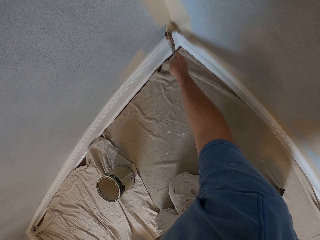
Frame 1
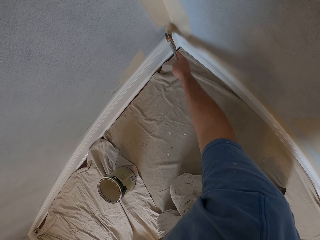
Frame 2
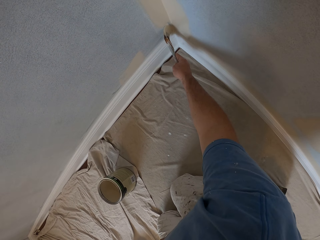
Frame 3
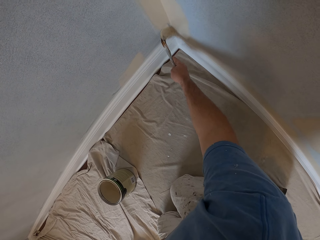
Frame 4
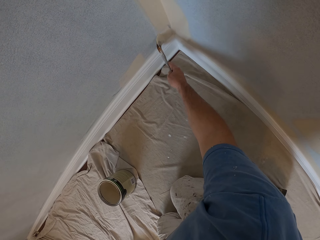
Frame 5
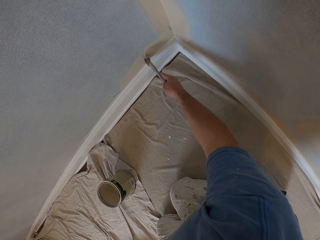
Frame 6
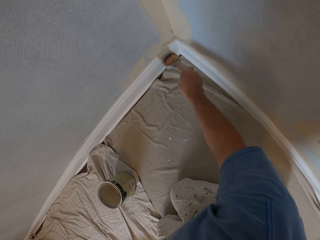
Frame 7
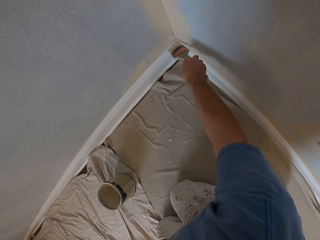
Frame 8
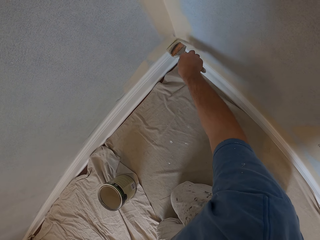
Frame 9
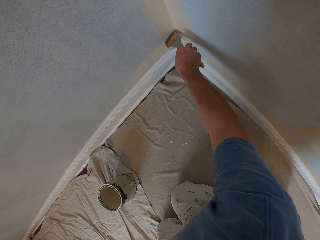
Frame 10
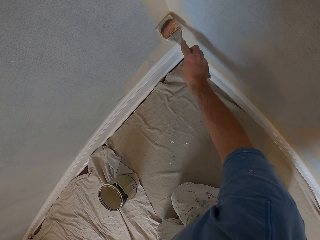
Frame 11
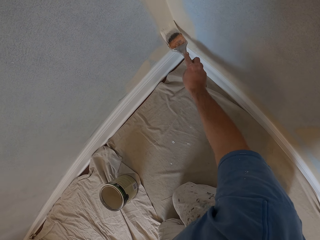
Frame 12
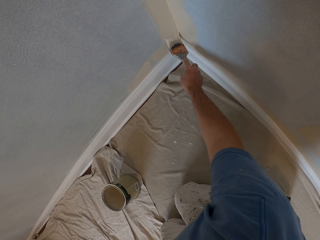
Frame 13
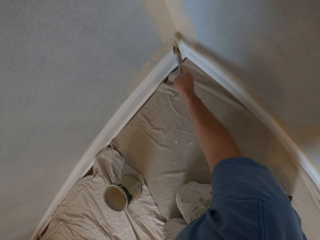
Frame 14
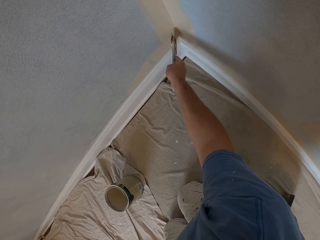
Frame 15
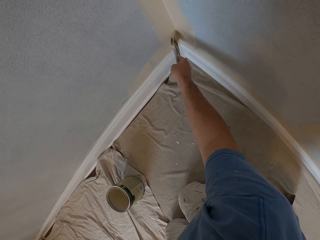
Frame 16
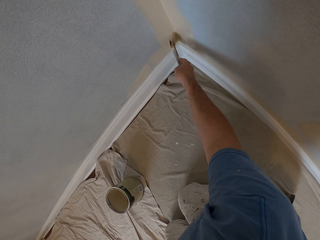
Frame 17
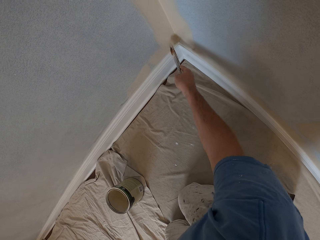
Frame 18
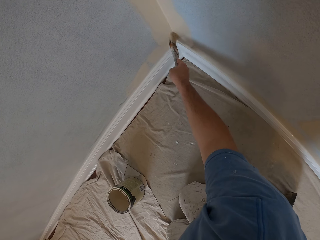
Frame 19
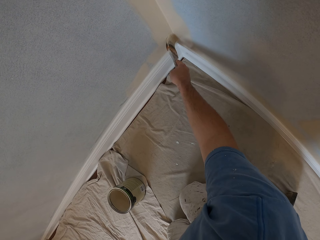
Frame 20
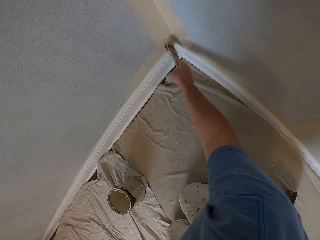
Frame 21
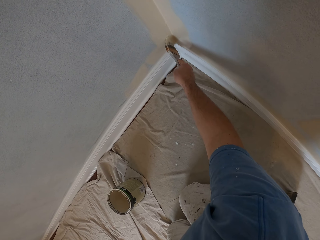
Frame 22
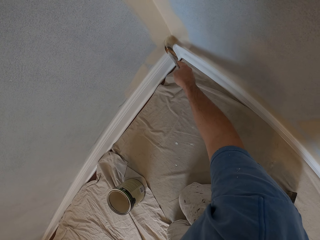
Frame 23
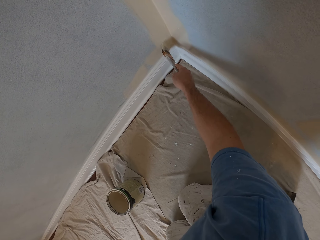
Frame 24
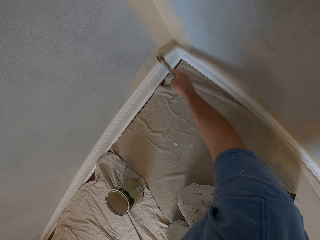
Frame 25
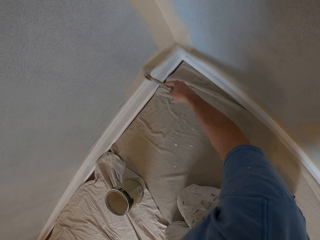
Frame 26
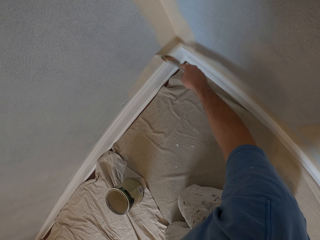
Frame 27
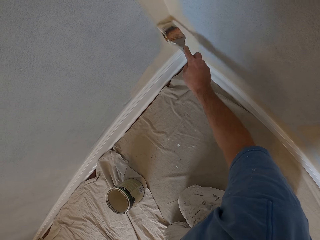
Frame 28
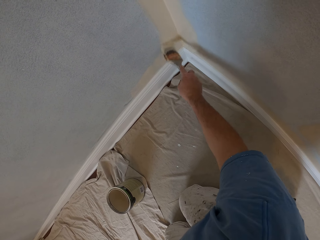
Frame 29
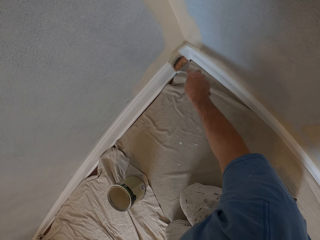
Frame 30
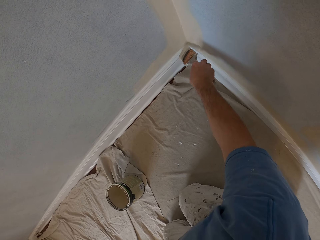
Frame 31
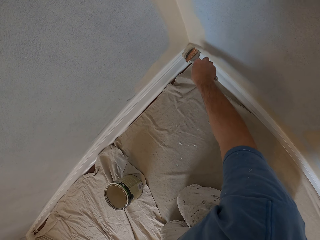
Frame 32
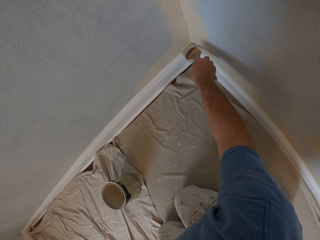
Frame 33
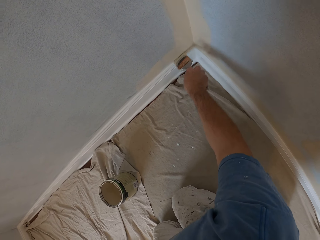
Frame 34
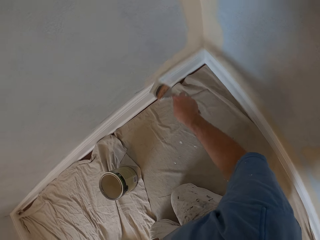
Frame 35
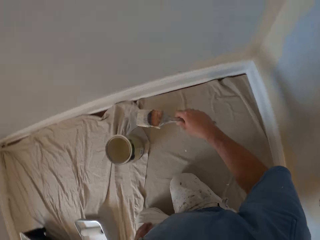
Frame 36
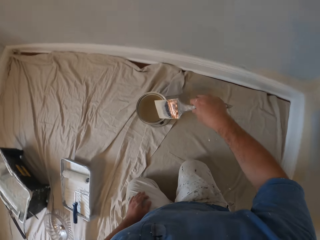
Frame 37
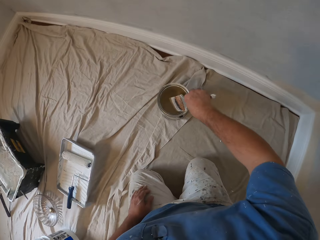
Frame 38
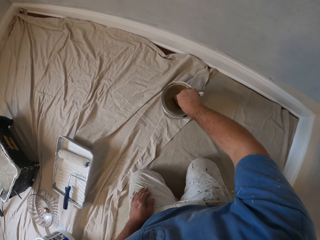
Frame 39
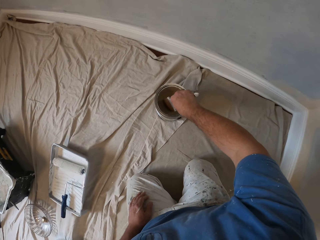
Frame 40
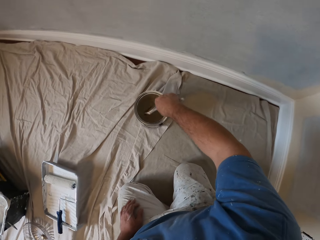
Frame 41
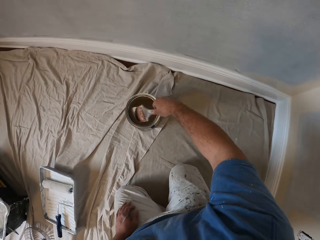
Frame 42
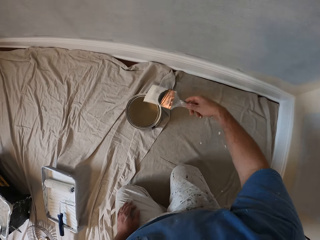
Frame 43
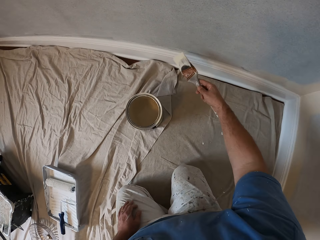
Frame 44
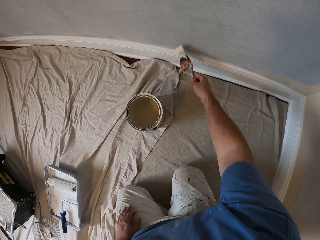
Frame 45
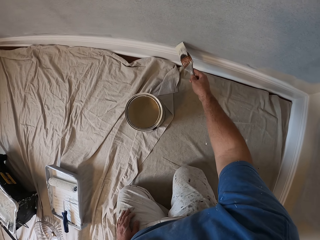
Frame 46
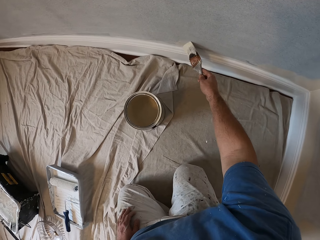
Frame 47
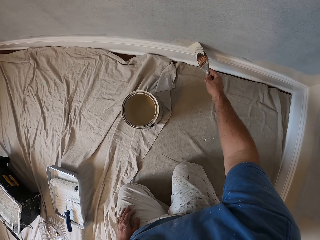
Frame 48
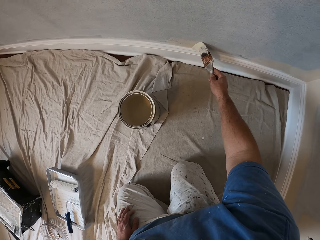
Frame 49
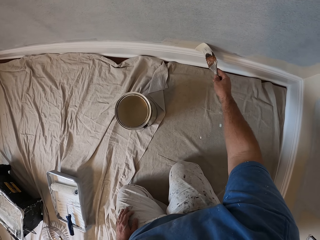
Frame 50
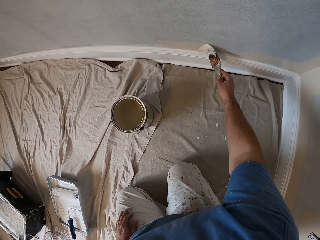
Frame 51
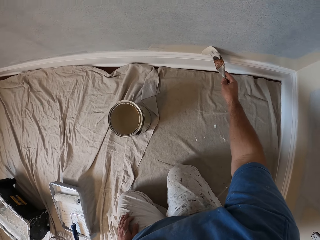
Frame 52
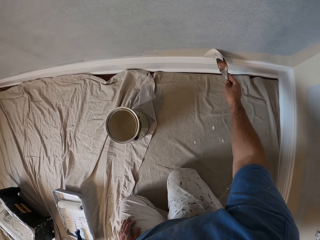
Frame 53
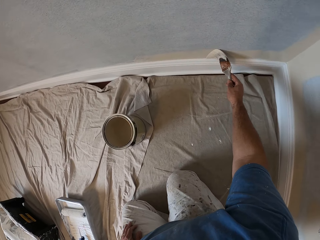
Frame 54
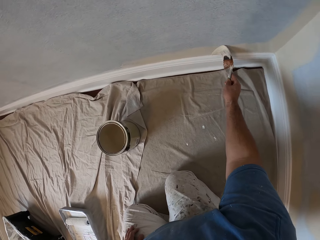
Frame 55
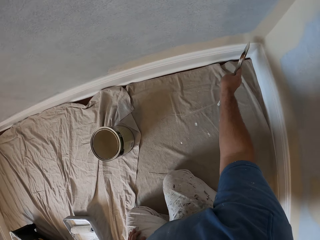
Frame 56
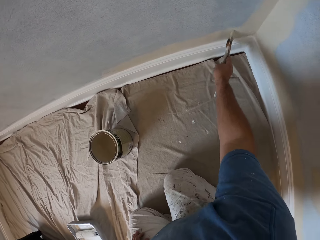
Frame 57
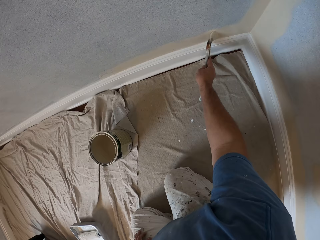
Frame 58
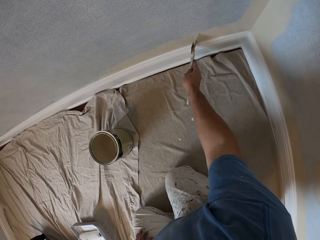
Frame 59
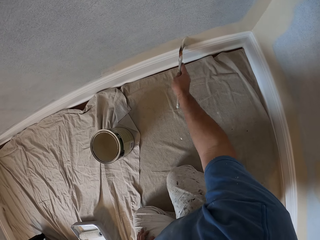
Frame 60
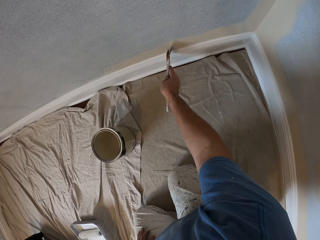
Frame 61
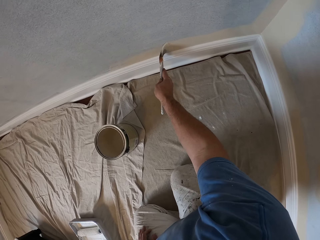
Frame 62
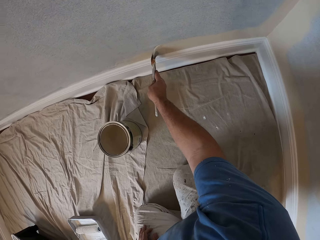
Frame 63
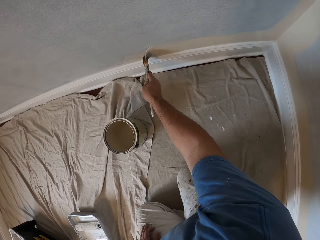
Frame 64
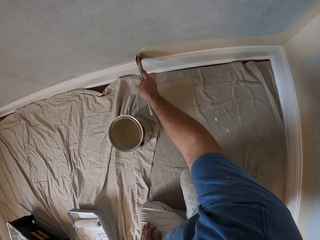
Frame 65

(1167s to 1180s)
The camera wearer removes the paint brush from the wall. They dip the paint brush into the paint in the paint tin. They lift up the paint brush from the paint. They paint the wall with the paint brush.

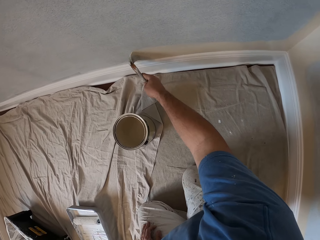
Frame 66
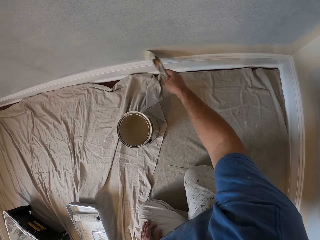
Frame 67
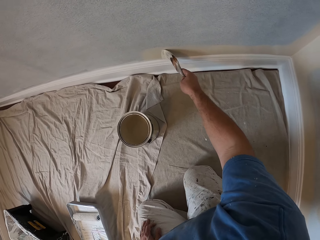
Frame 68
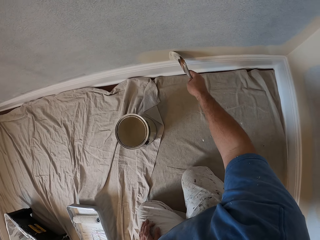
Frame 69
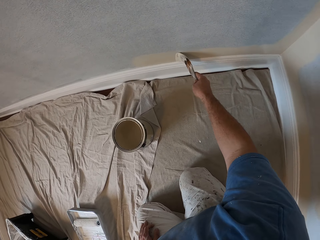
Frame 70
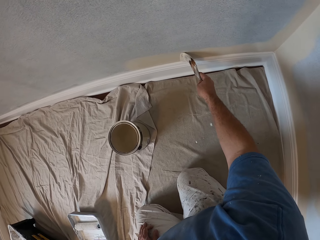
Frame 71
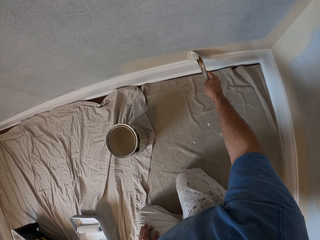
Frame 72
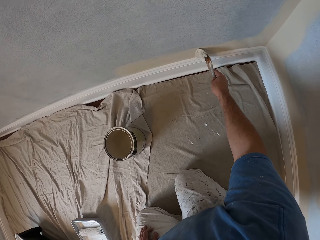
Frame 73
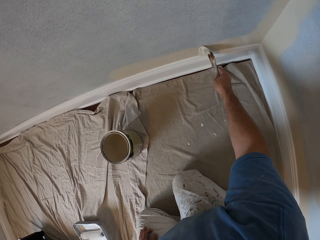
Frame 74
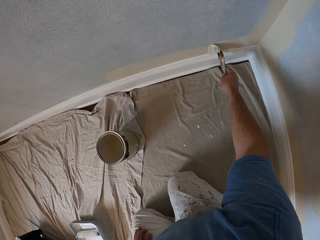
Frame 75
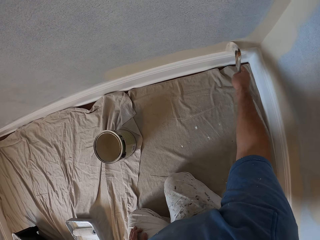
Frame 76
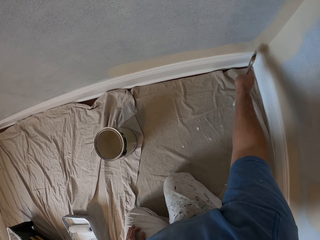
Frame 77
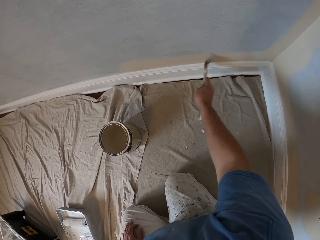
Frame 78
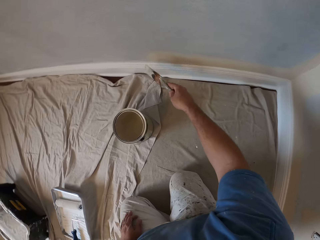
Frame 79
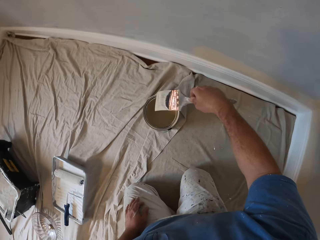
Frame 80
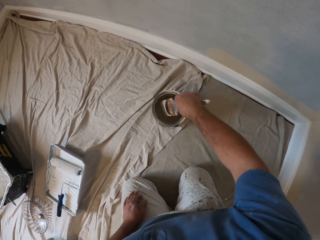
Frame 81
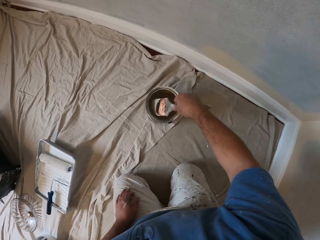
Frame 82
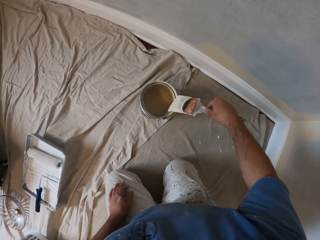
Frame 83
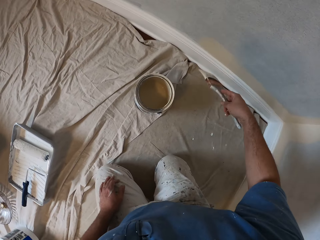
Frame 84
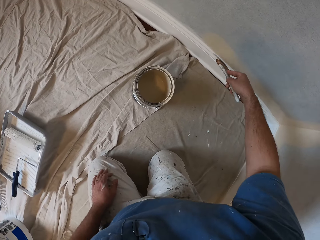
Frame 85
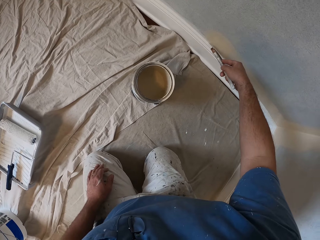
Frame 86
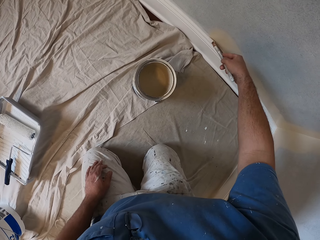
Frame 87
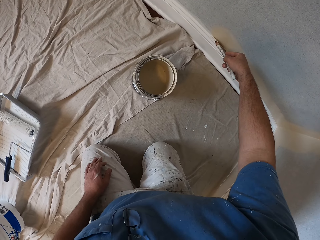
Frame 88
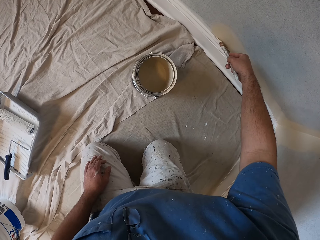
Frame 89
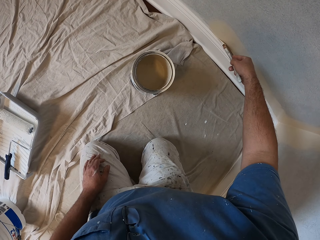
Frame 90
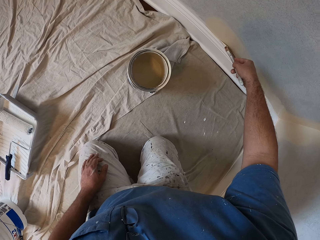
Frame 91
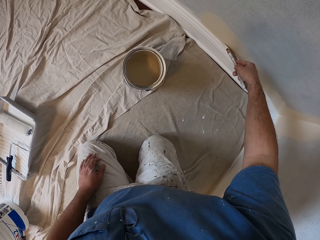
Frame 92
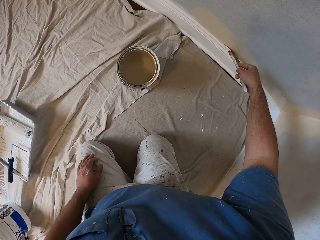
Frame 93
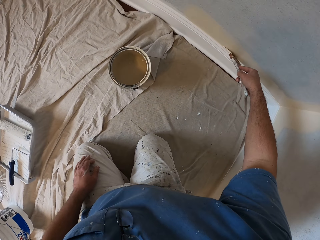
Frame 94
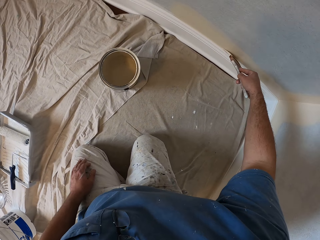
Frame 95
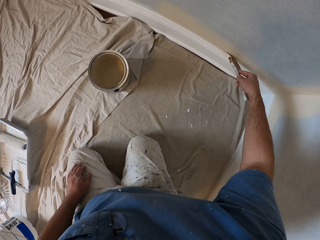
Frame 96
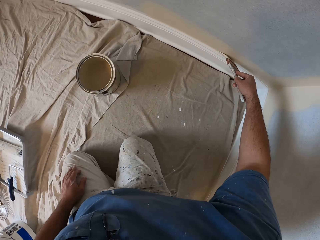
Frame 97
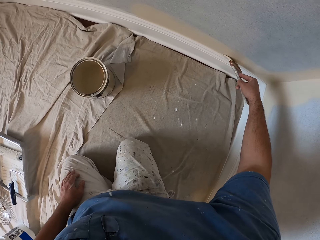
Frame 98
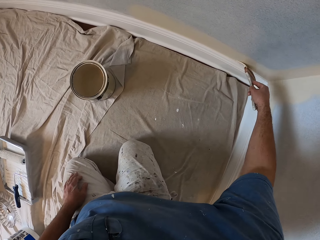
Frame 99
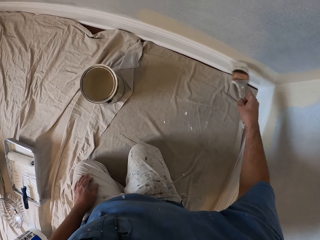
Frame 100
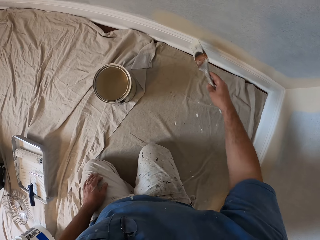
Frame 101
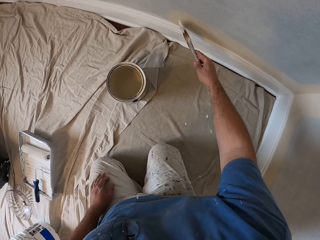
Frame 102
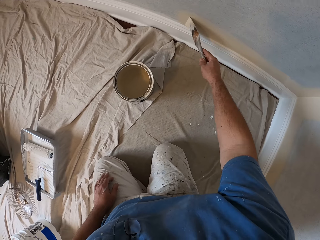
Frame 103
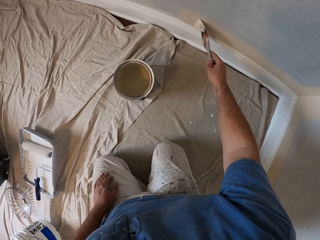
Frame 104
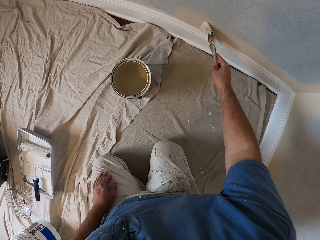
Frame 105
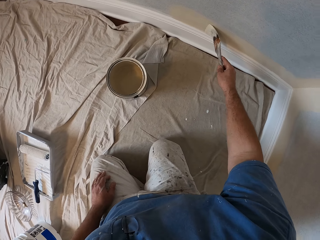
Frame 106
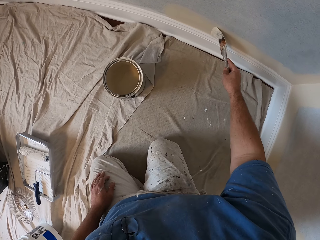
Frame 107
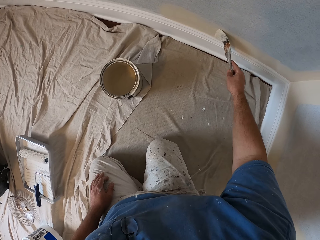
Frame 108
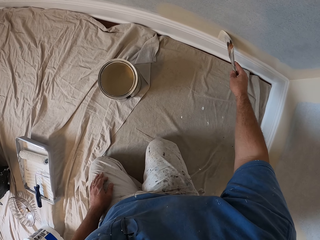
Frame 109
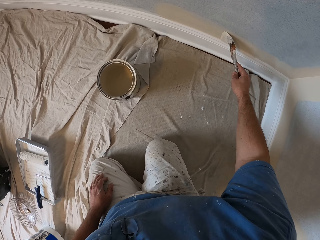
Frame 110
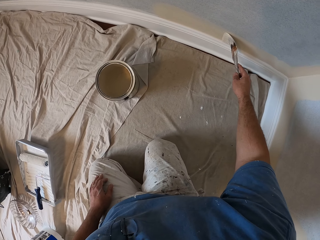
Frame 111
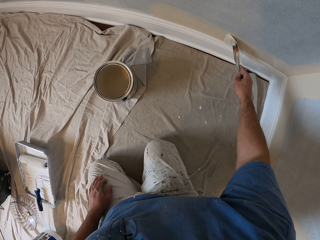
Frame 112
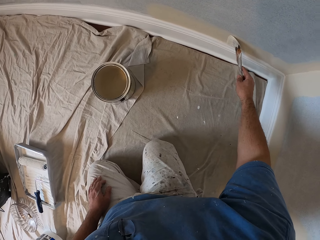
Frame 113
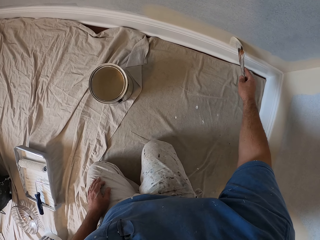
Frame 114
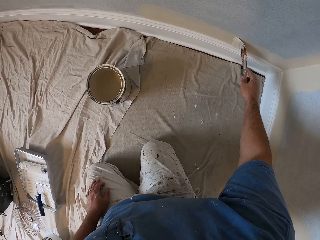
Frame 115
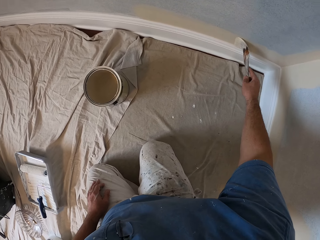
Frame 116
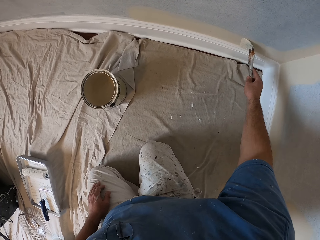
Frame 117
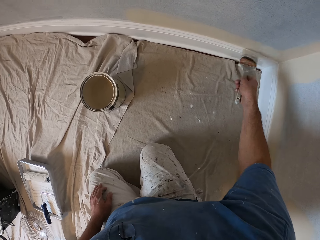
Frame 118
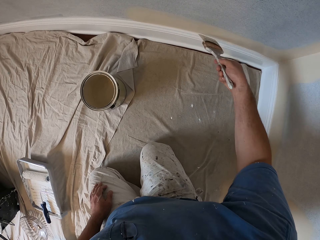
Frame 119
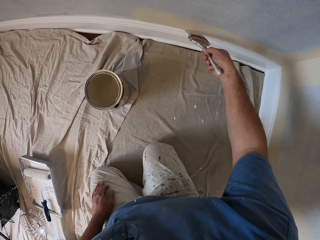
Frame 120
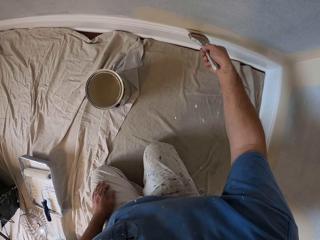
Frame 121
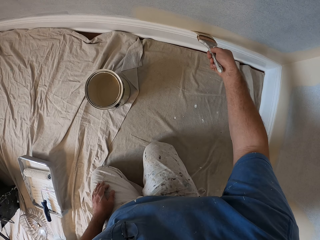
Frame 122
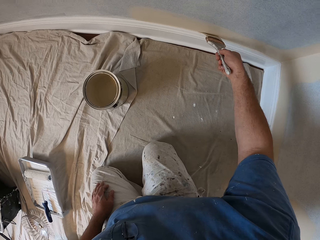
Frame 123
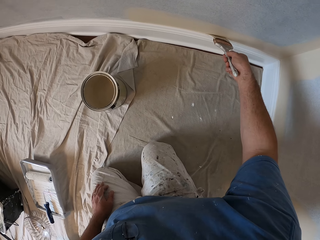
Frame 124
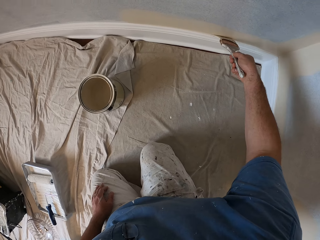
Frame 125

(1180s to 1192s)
The camera wearer removes the paint brush from the wall. They dip the paint brush into the paint. They lift up the paint brush from the paint. They paint the wall with the paint brush.
